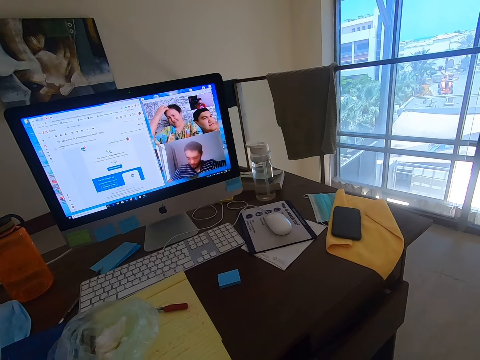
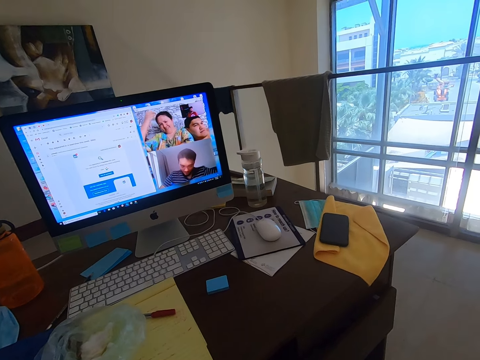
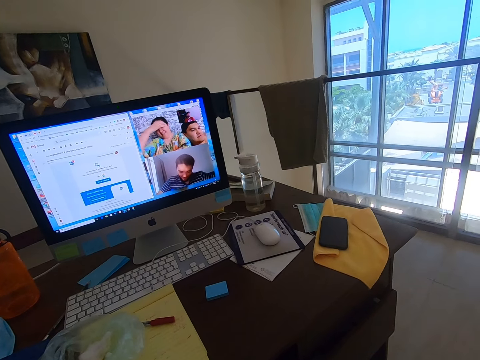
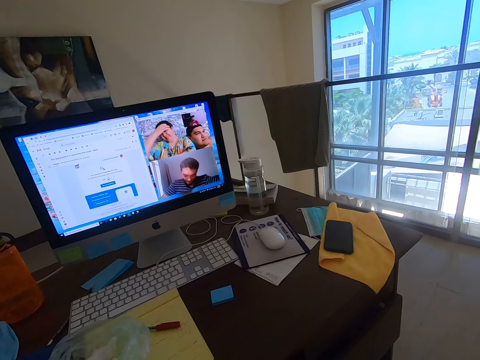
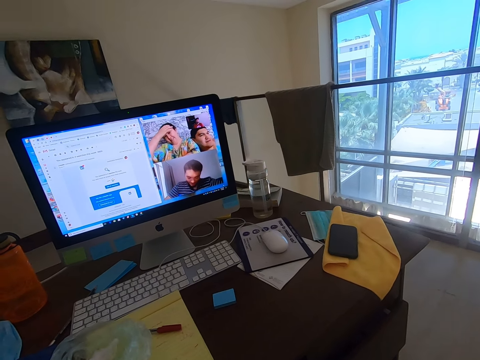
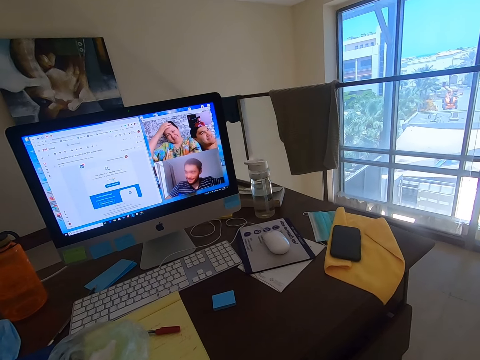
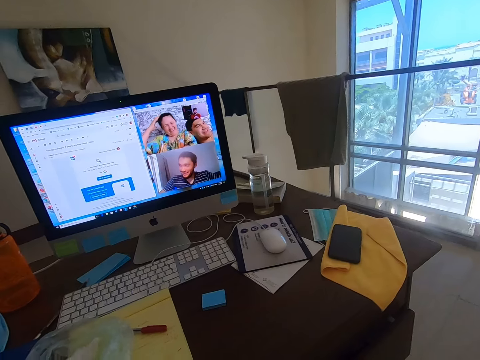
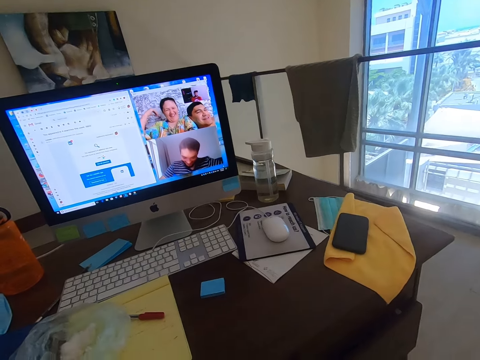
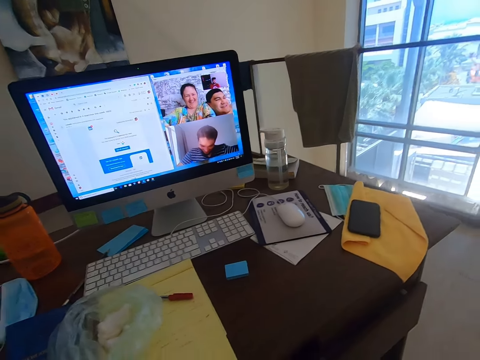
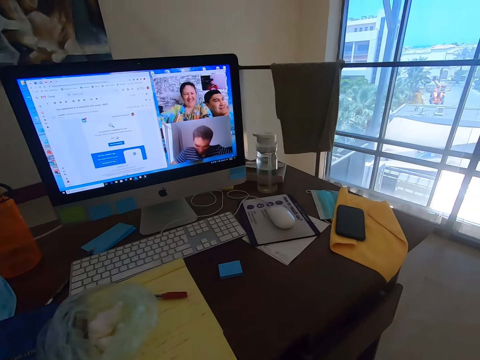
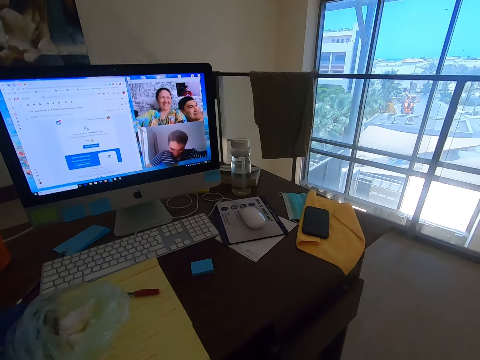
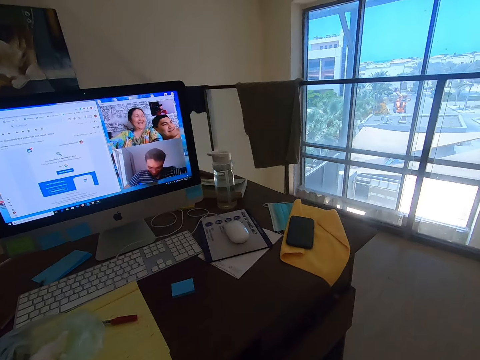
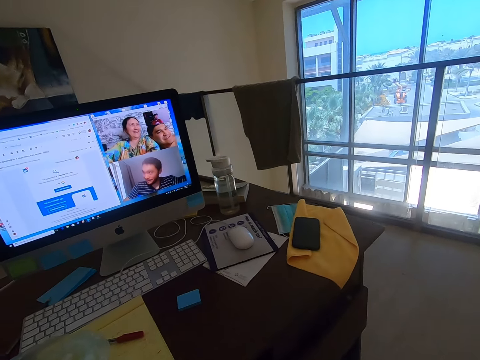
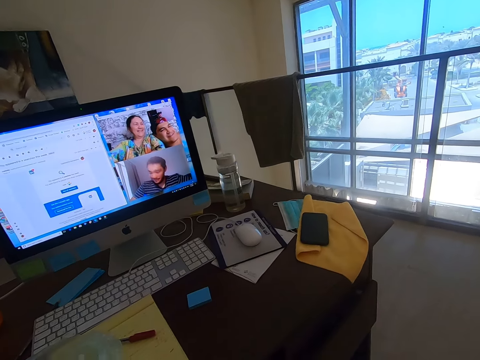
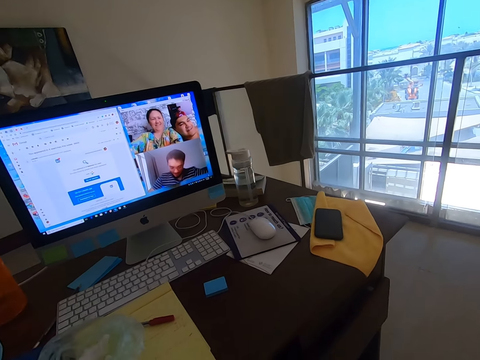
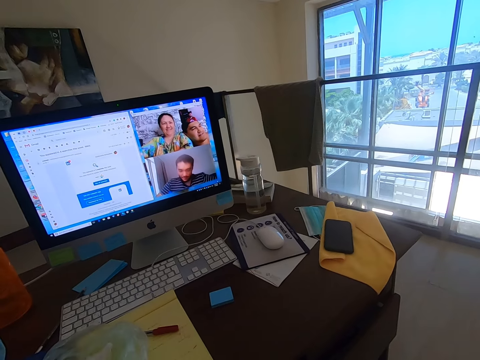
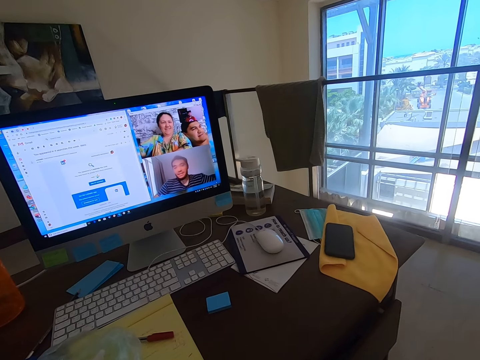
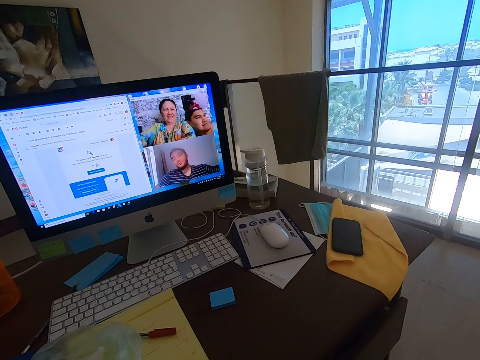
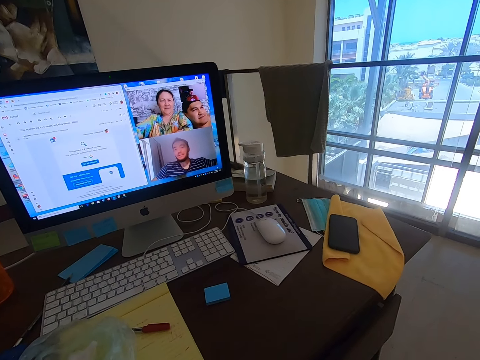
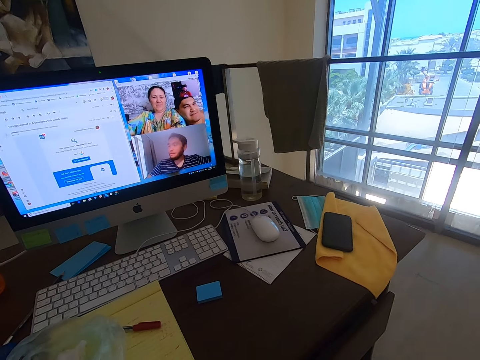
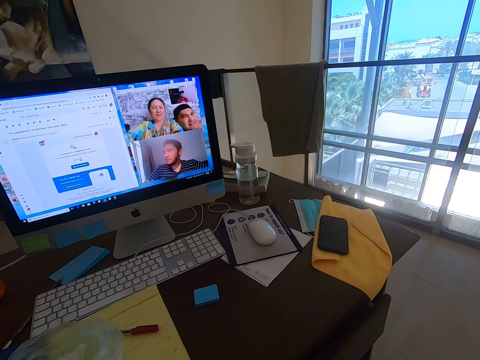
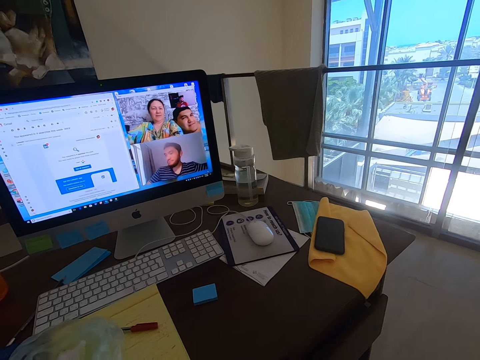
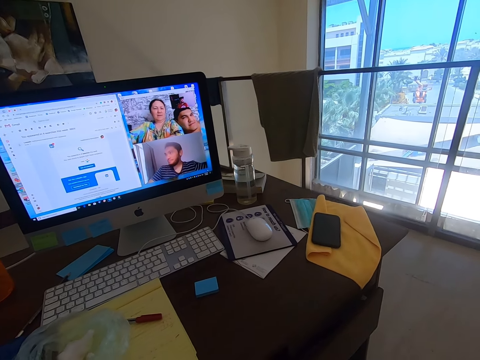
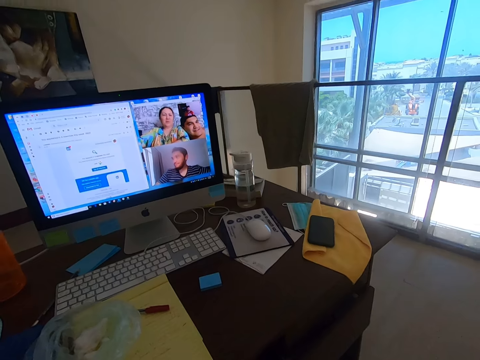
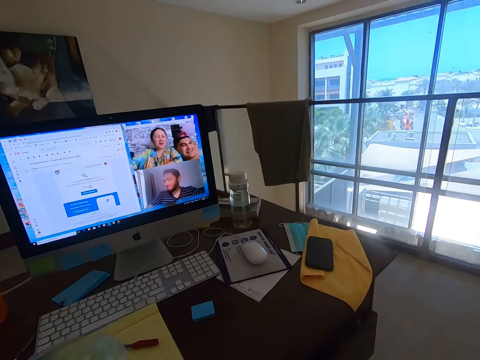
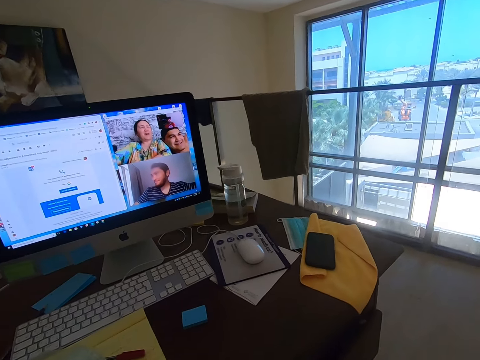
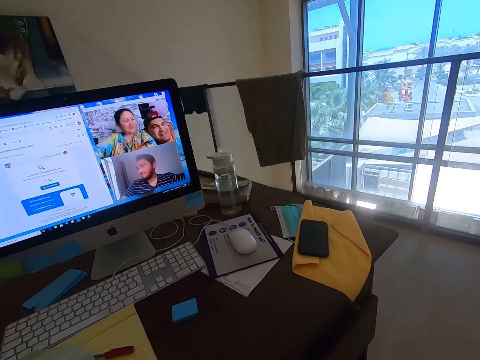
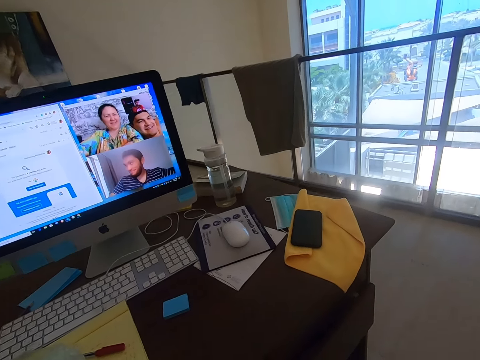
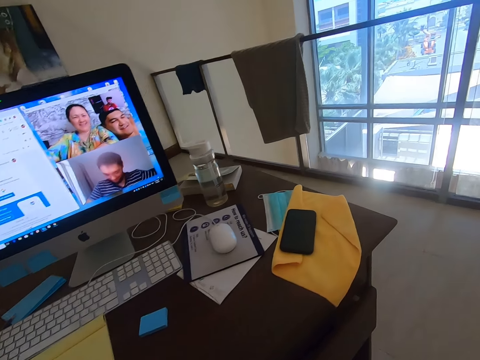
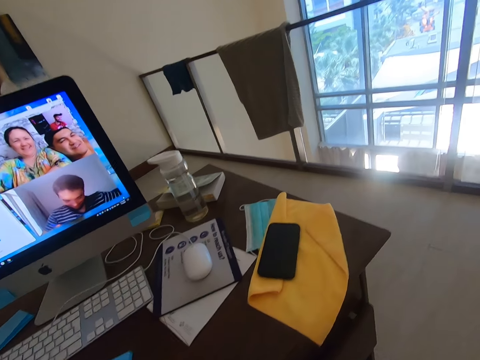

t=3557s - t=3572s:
The camera wearer converses with a man. A woman converses with the camera wearer.

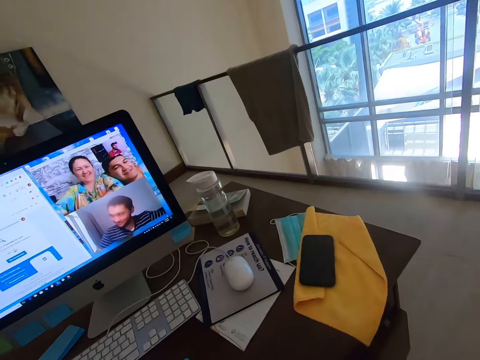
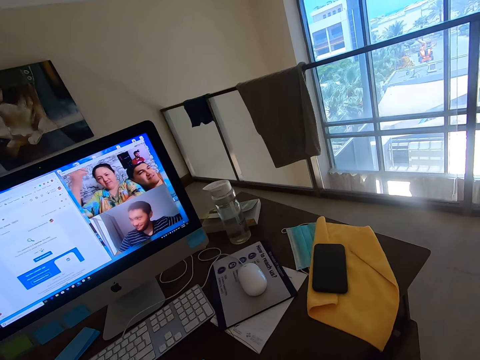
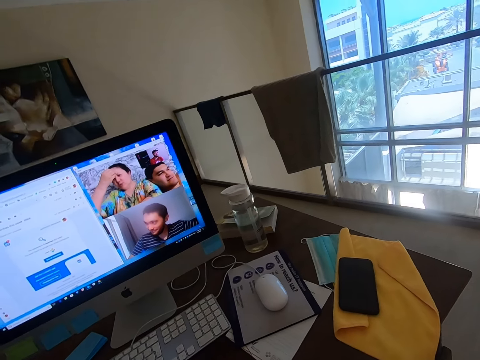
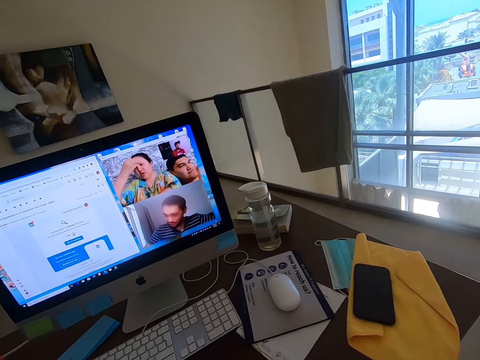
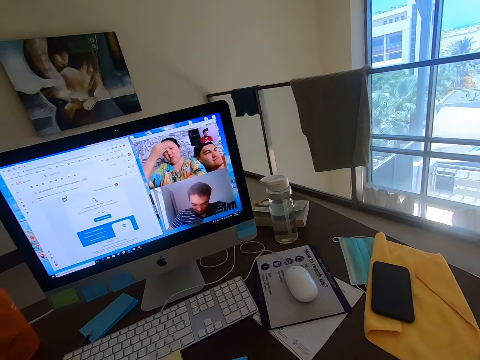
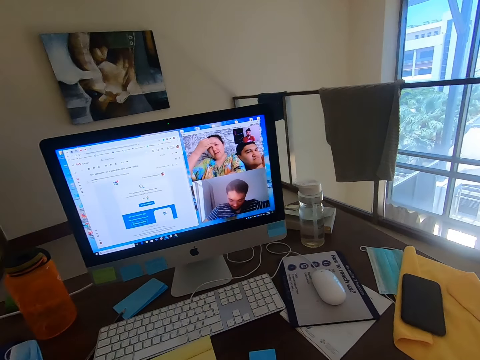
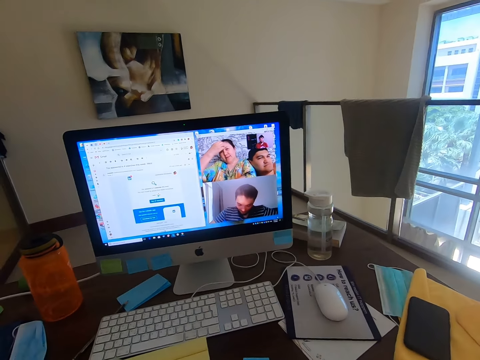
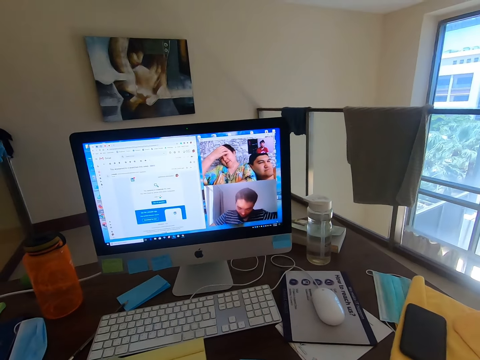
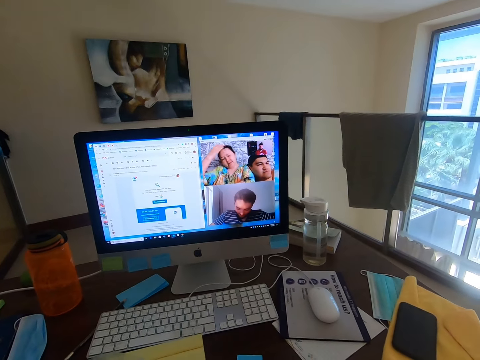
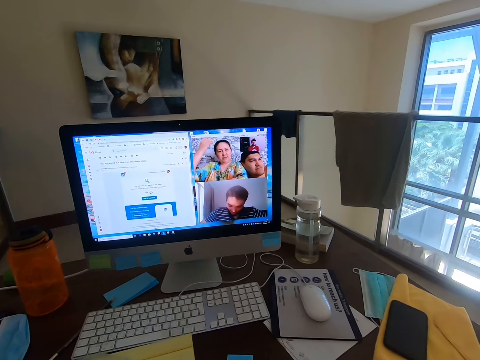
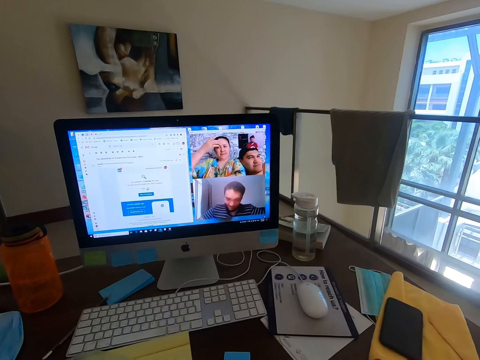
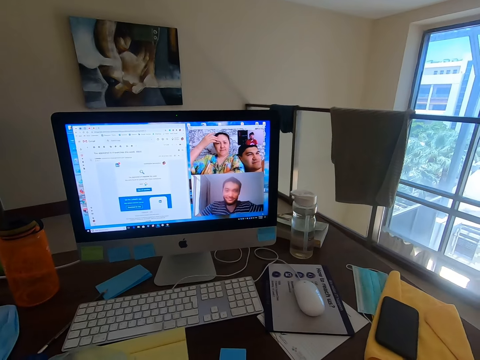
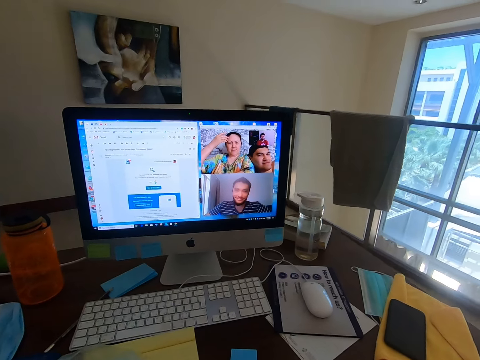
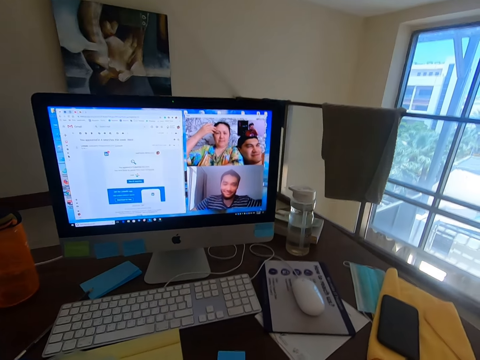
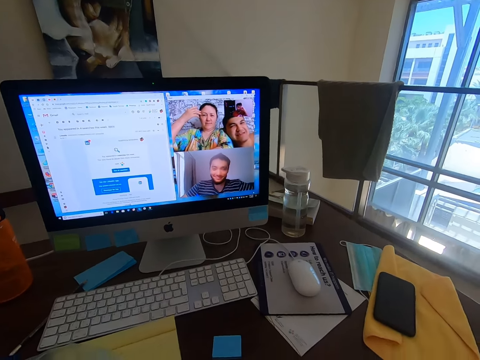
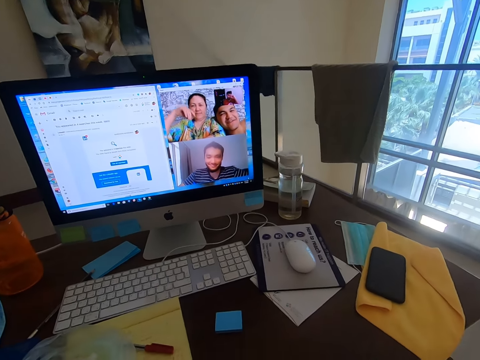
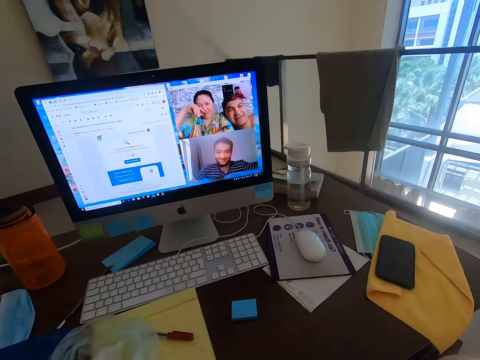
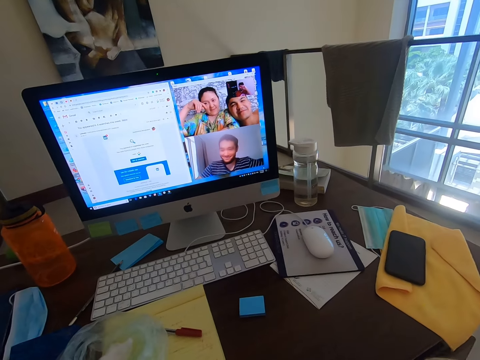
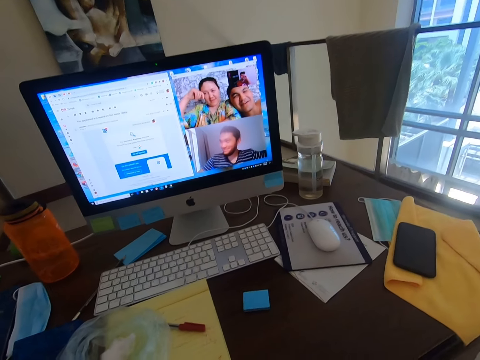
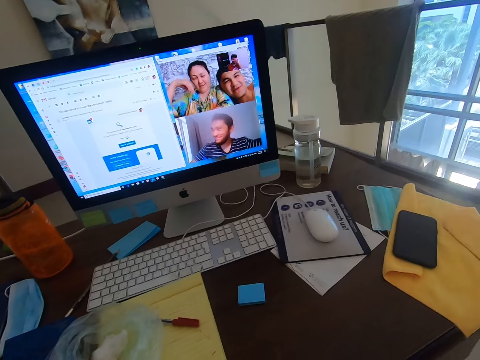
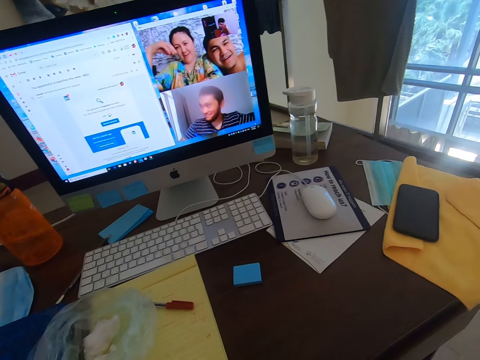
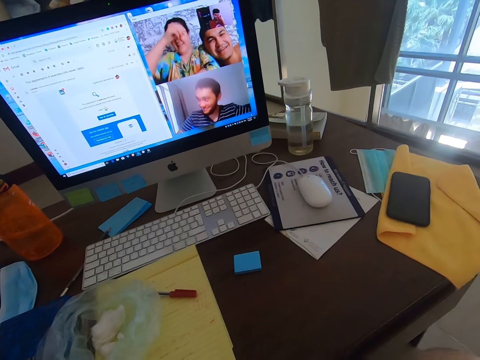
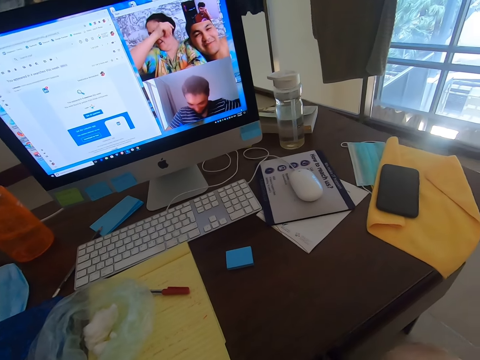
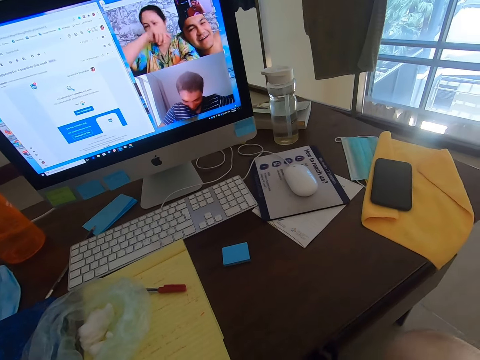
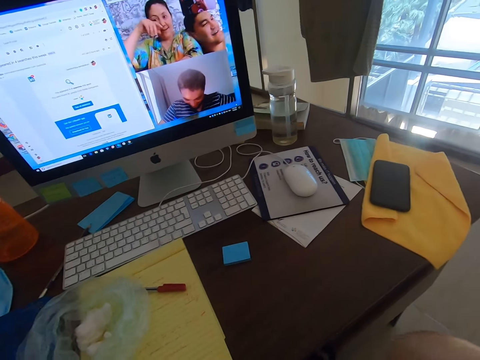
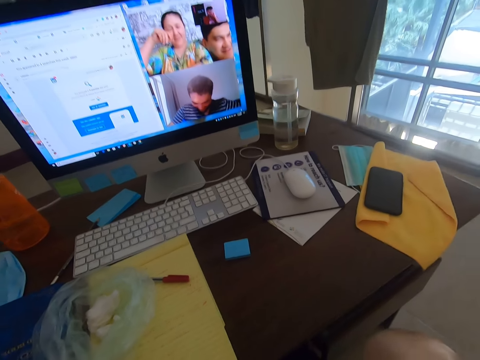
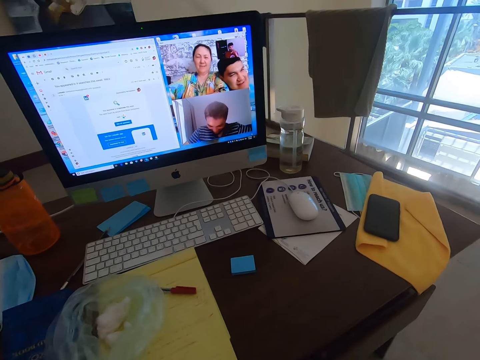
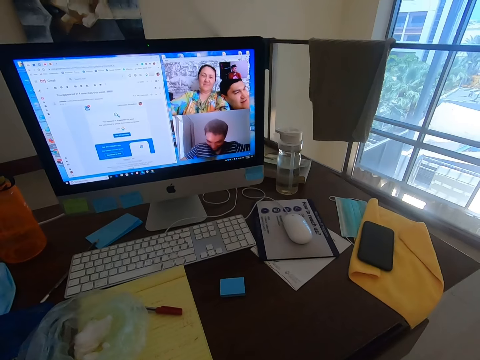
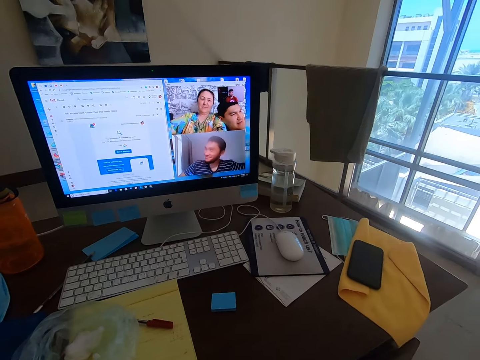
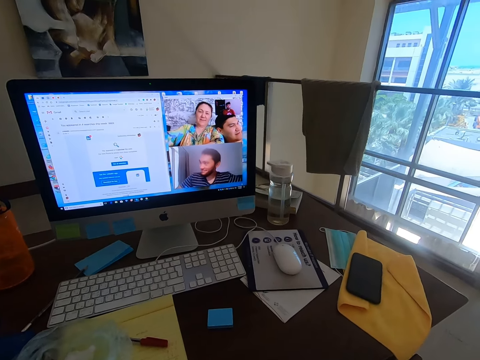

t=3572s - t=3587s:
A woman touches her forehead. The camera wearer converses with a man.
